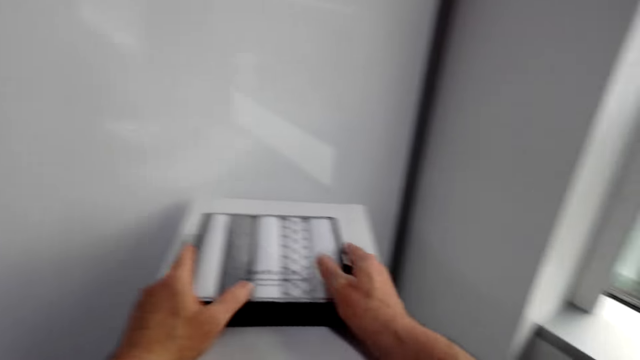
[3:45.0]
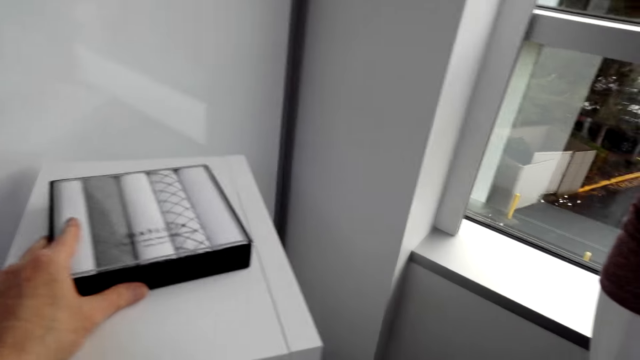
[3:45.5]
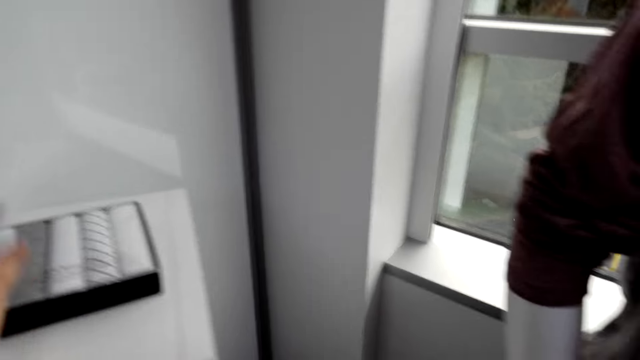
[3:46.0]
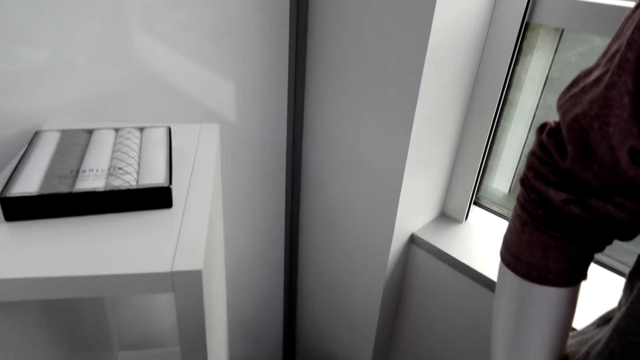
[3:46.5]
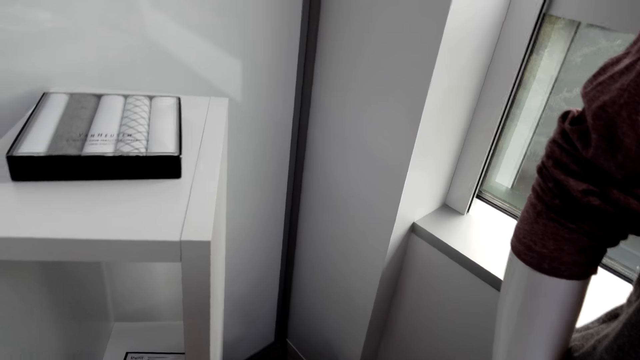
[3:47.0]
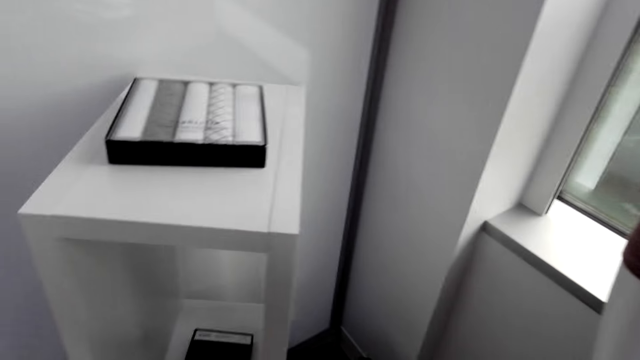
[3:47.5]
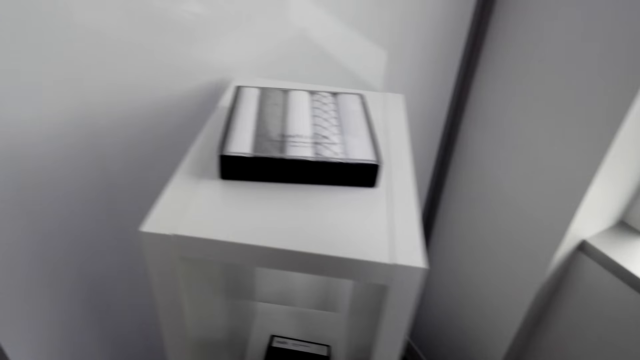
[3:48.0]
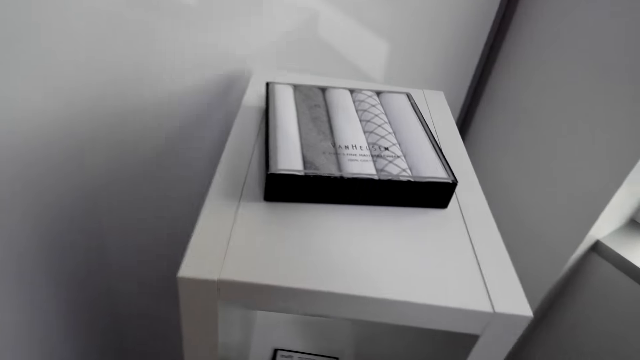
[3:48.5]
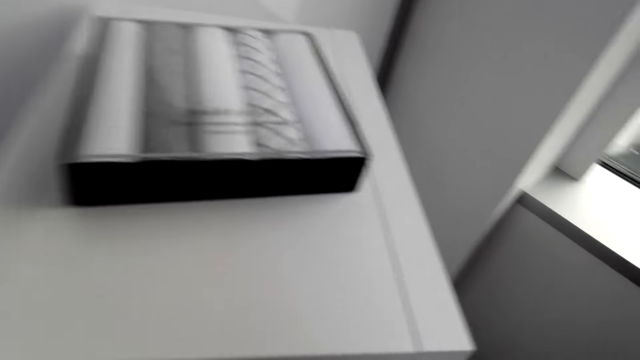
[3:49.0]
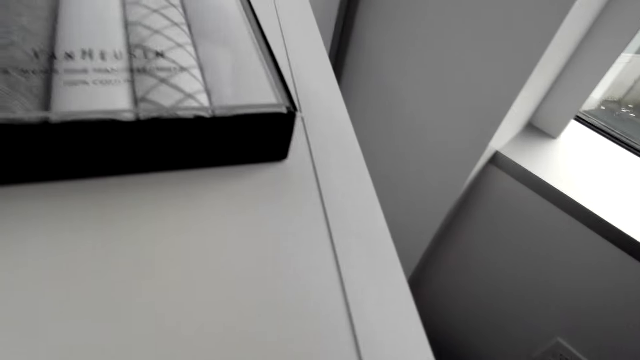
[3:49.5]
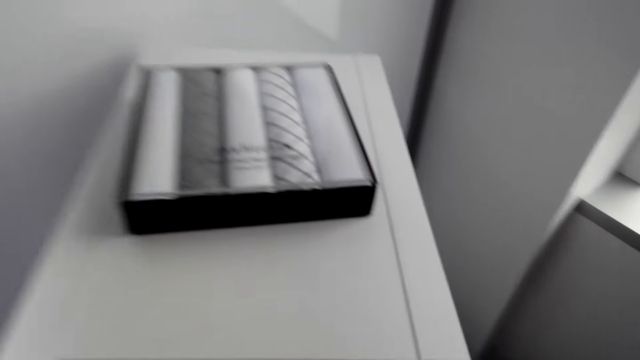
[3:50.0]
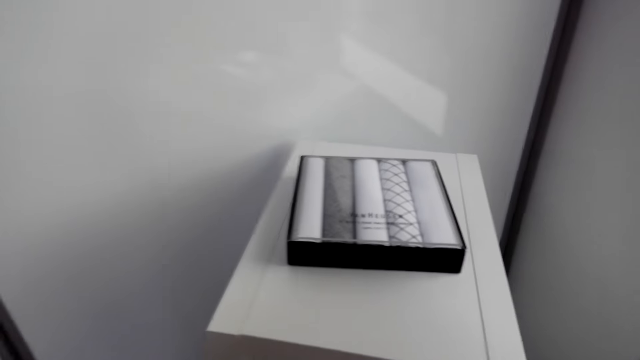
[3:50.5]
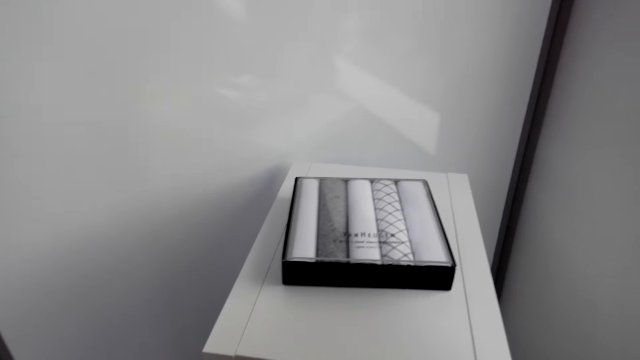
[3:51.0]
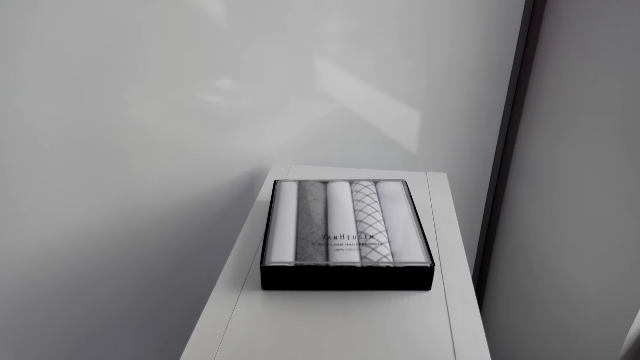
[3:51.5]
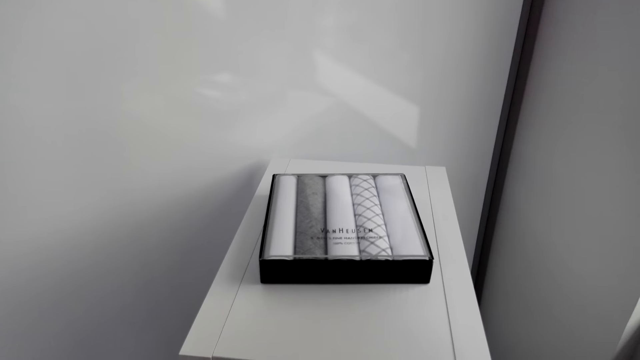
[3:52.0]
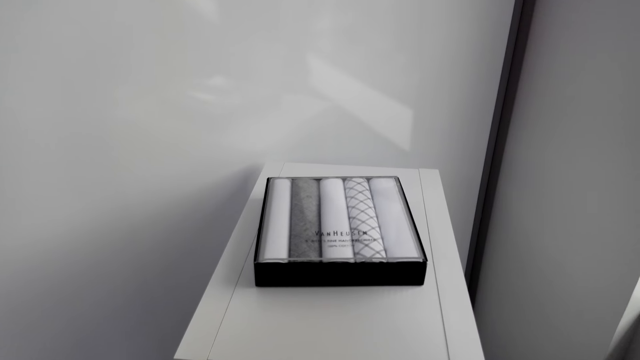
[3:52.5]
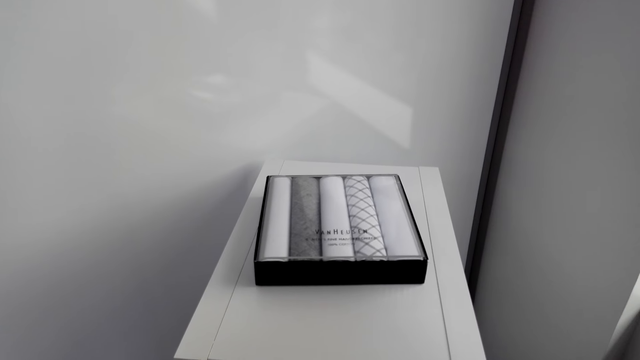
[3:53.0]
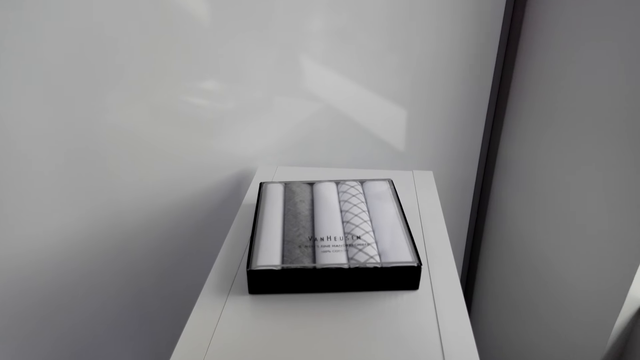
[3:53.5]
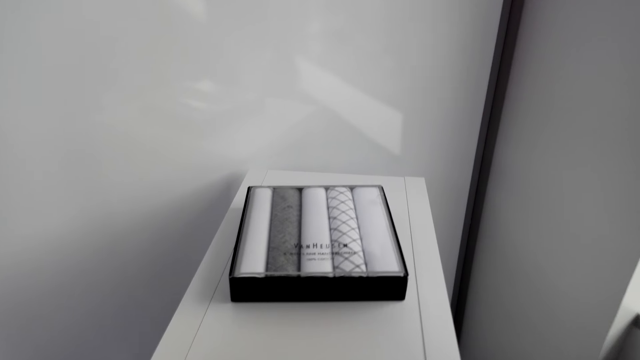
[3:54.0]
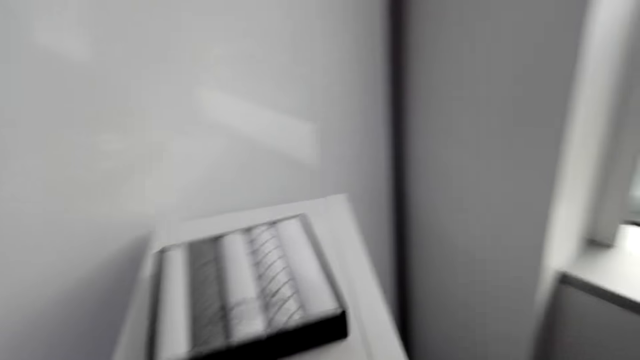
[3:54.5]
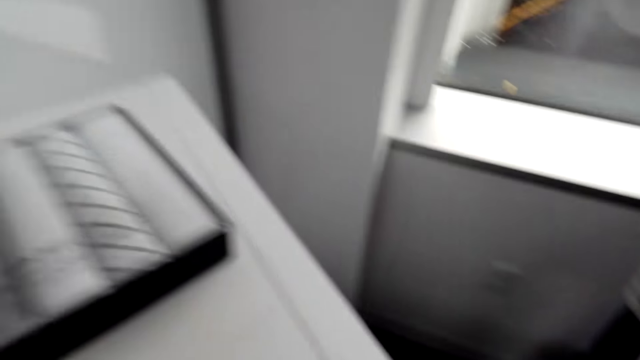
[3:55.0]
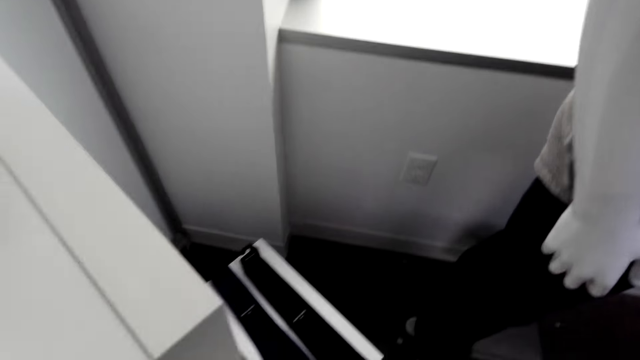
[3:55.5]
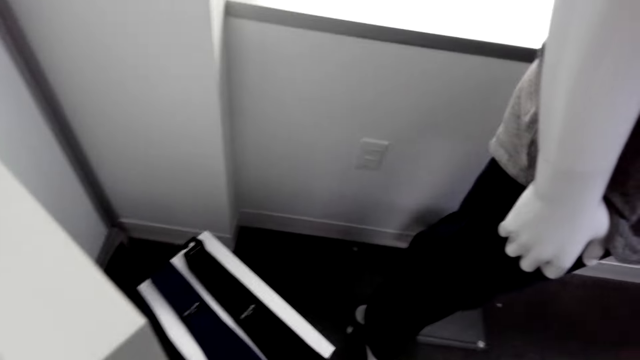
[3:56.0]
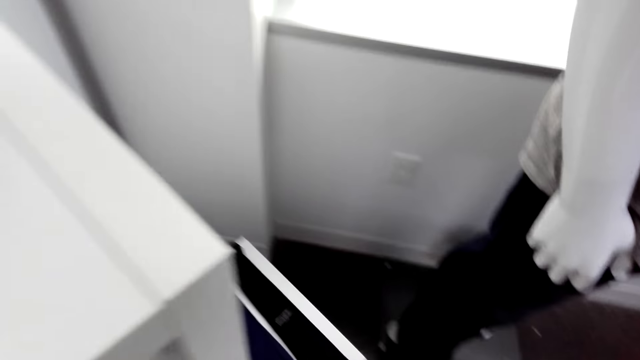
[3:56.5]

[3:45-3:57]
The camera wearer puts down the ties. They look around.

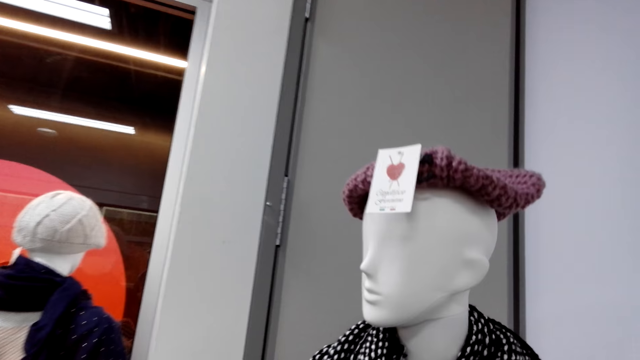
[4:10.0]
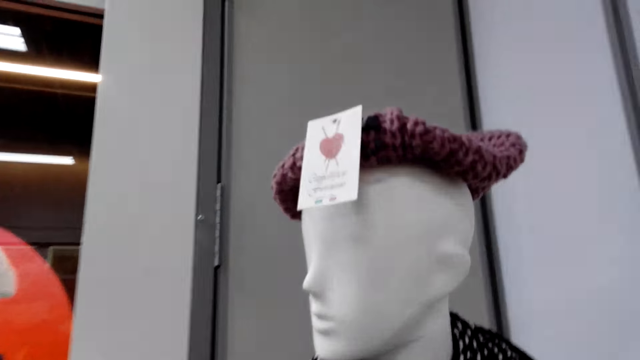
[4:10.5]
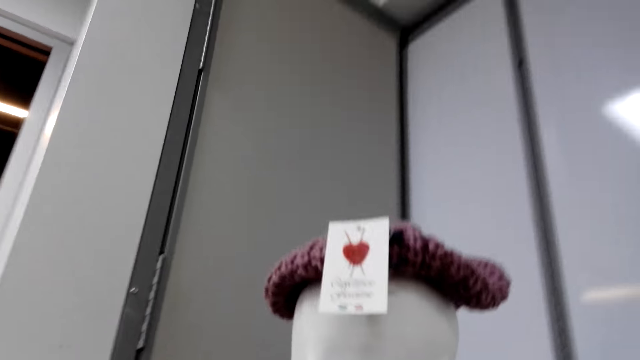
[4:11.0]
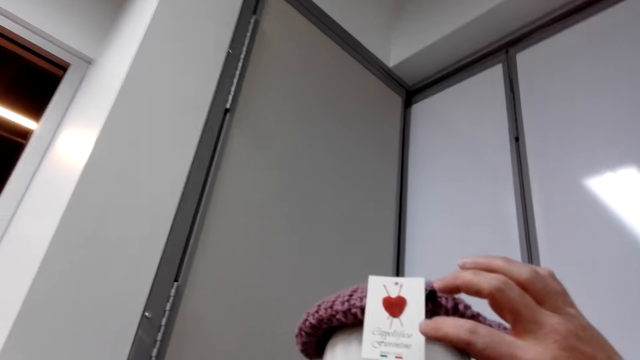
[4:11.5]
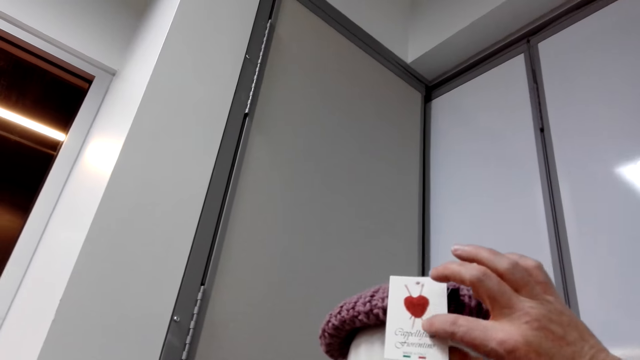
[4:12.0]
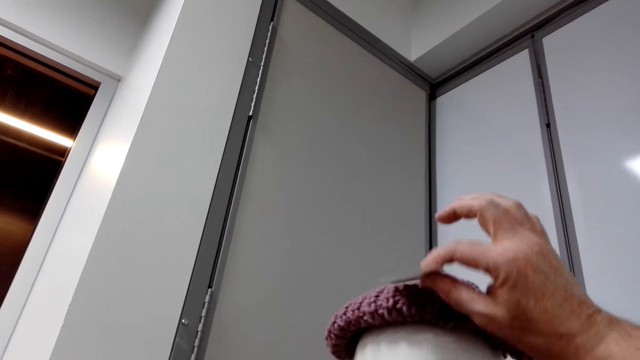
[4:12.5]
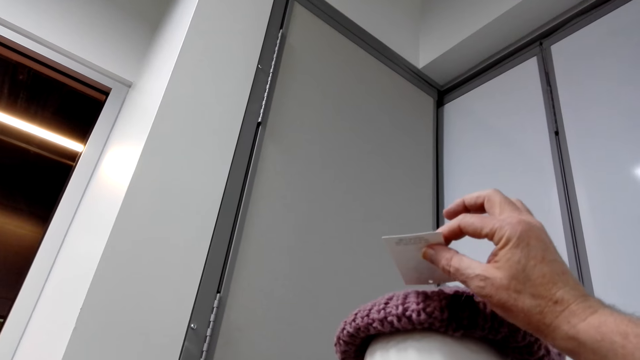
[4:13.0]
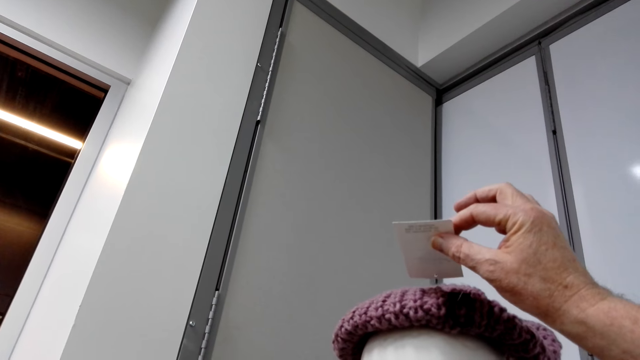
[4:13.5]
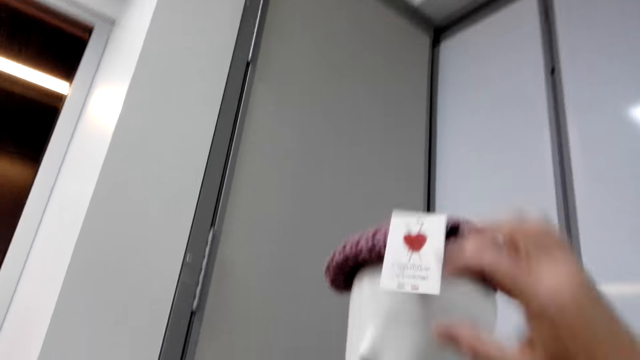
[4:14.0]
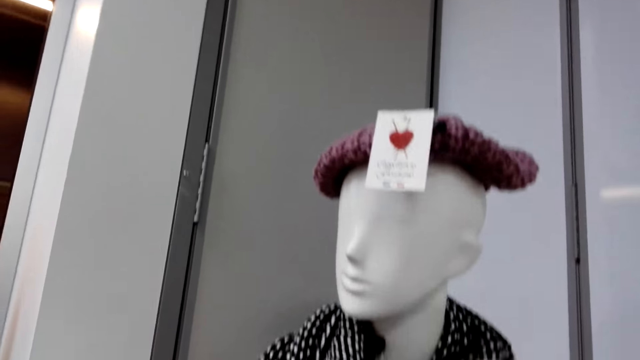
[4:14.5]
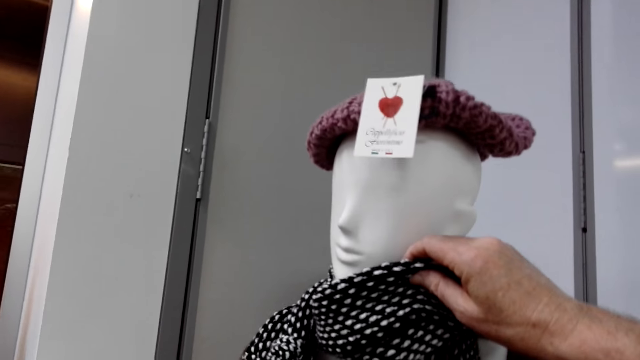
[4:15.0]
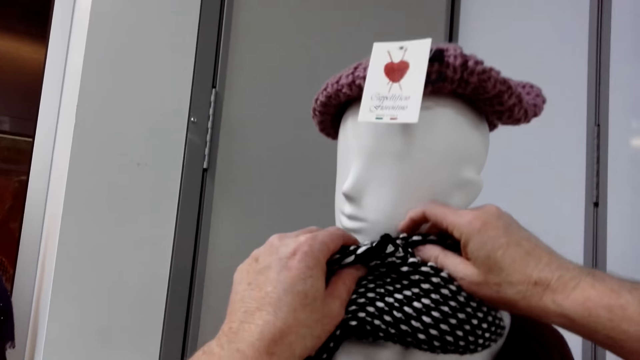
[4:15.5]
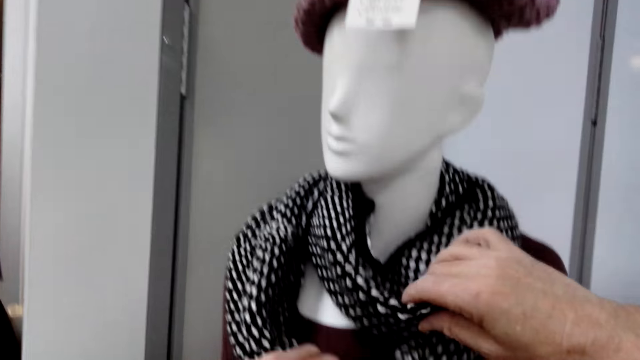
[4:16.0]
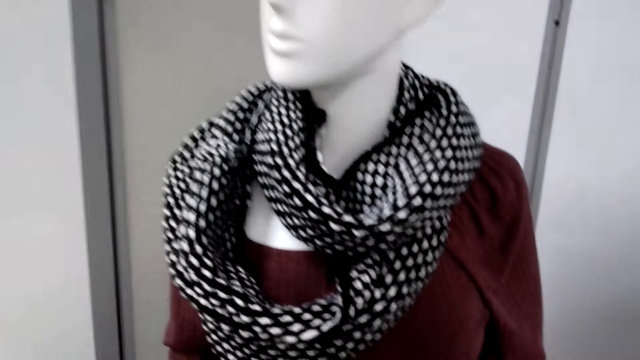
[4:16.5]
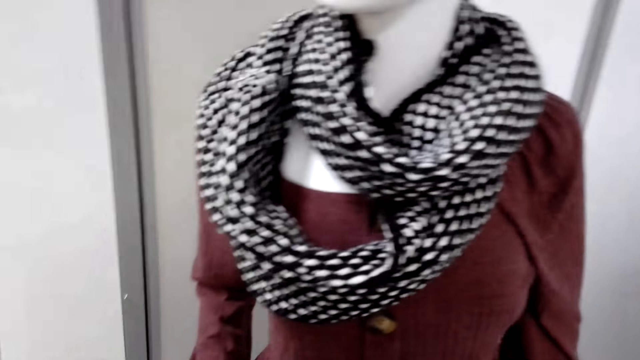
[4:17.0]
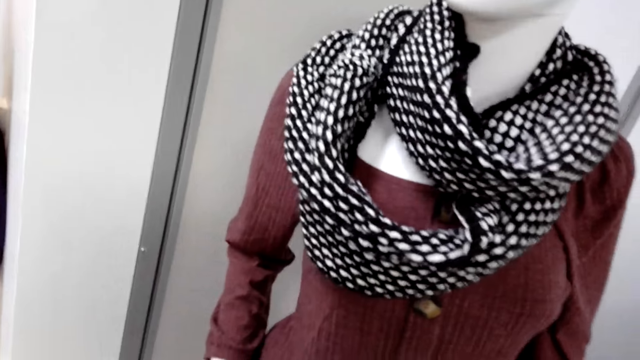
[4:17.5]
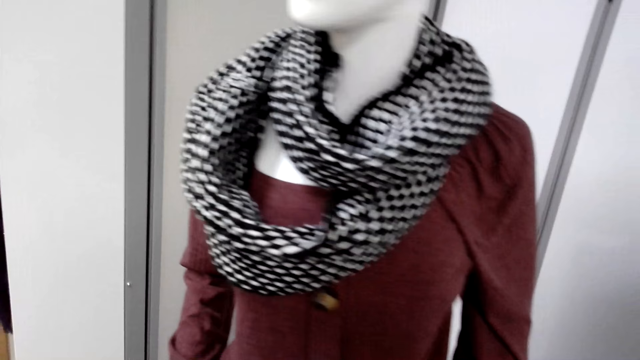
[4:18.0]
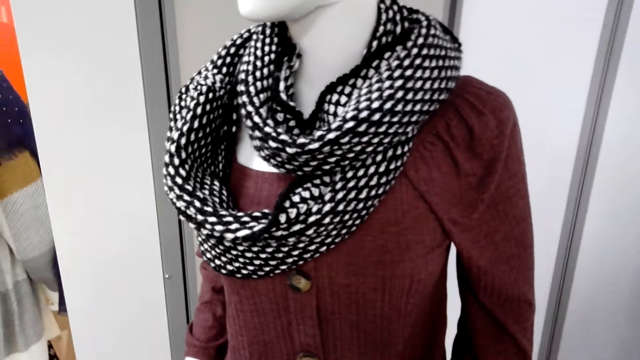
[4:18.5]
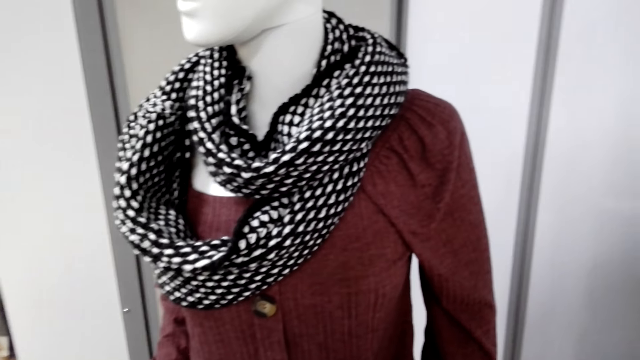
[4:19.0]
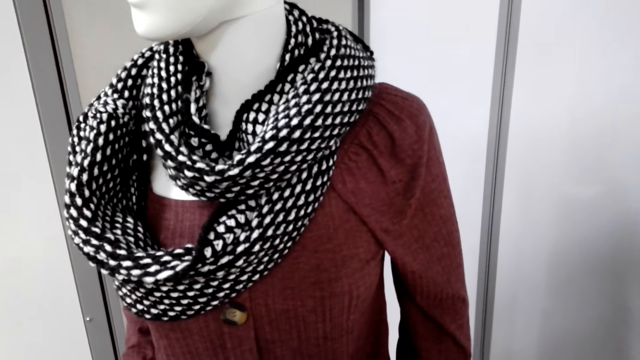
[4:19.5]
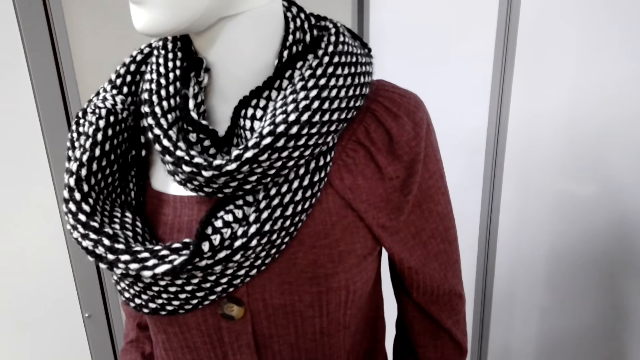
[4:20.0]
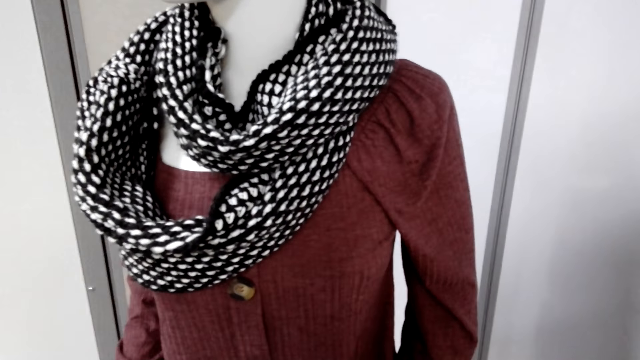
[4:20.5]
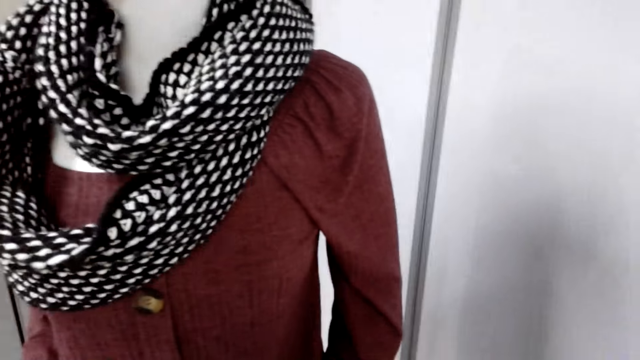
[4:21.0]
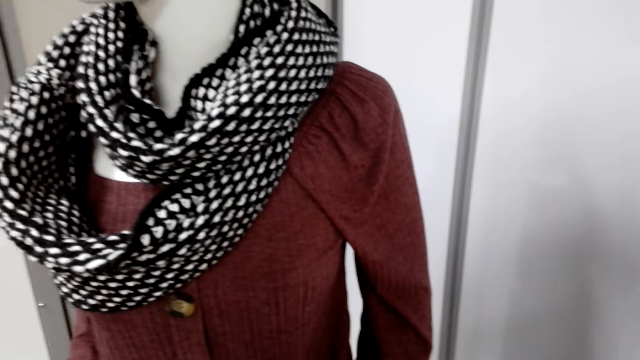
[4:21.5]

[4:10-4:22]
The camera wearer checks the hat tag. They look at the scarf. They look around.
